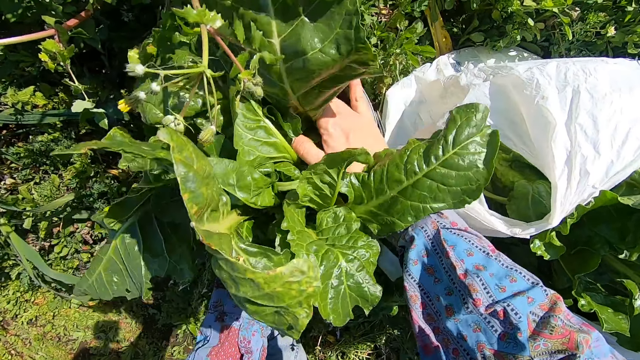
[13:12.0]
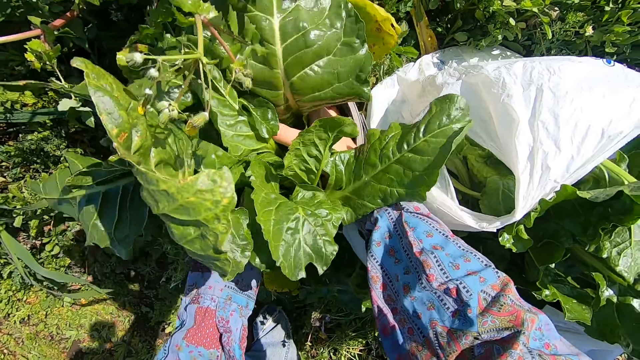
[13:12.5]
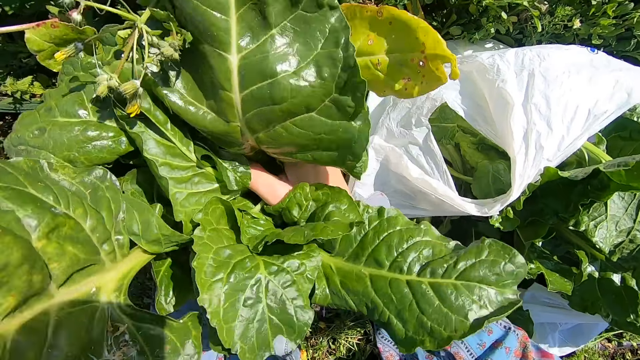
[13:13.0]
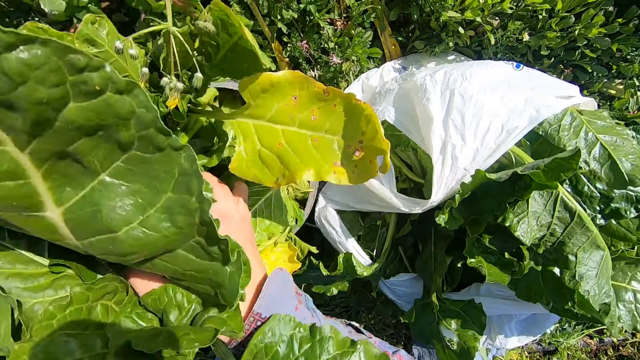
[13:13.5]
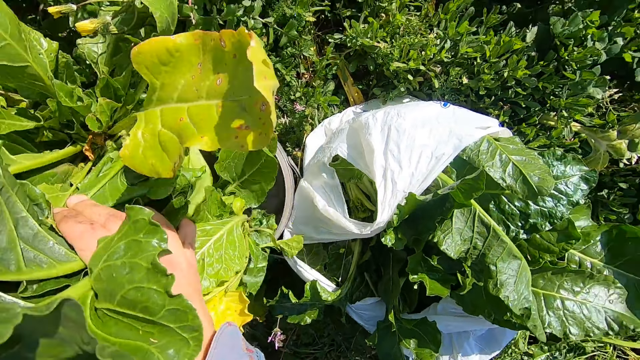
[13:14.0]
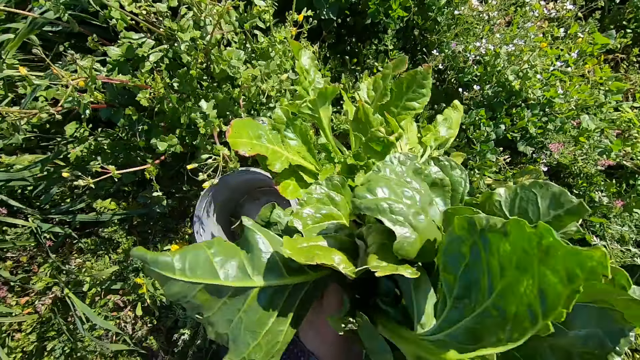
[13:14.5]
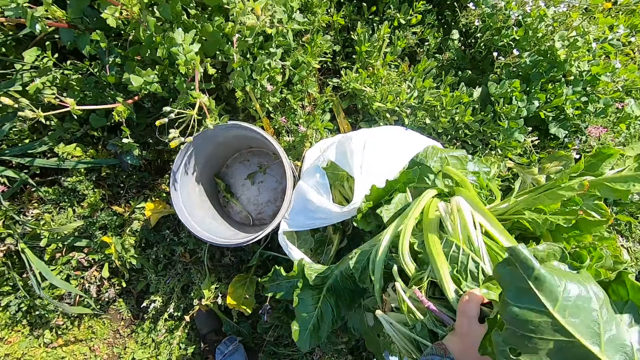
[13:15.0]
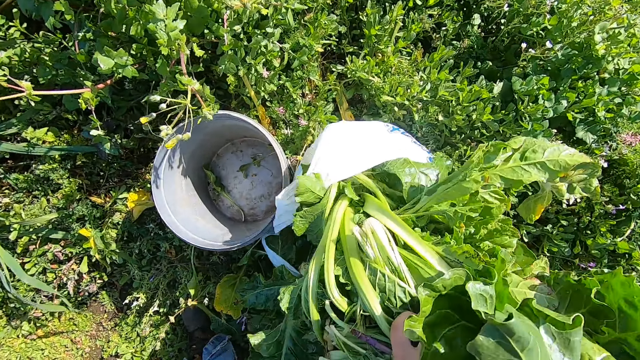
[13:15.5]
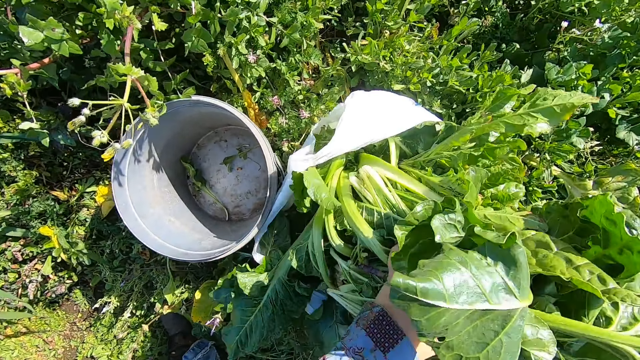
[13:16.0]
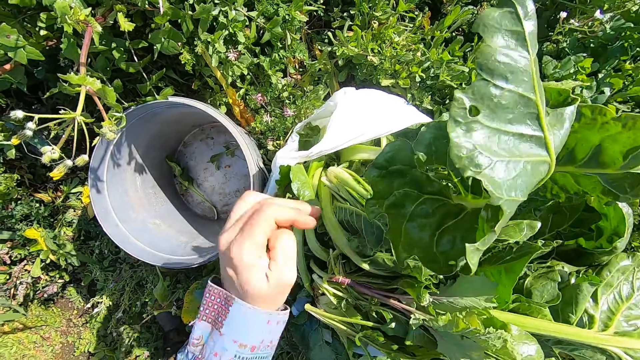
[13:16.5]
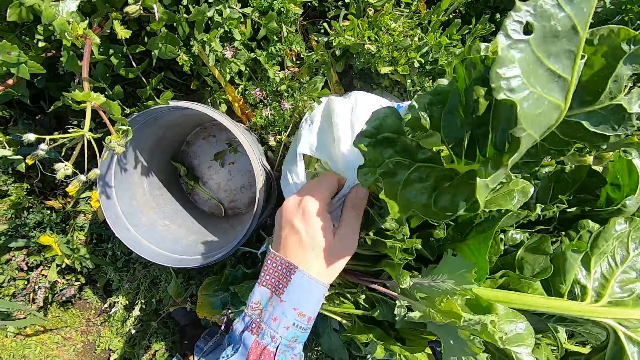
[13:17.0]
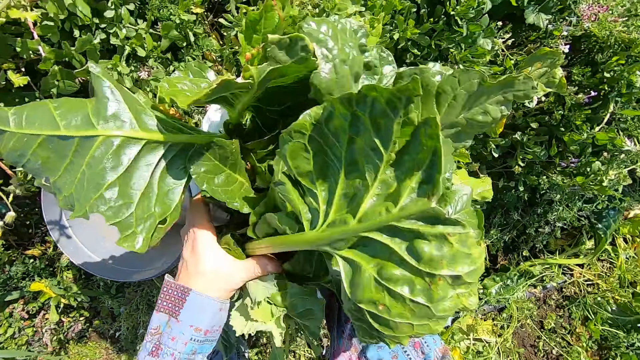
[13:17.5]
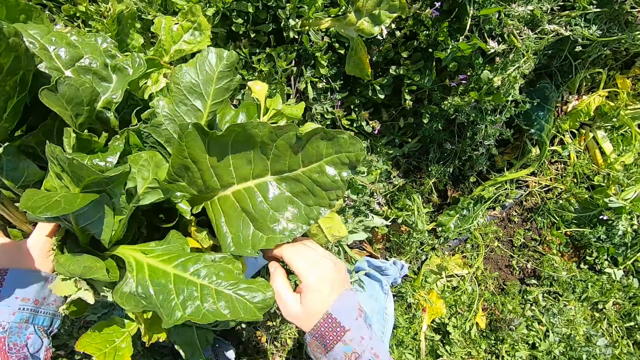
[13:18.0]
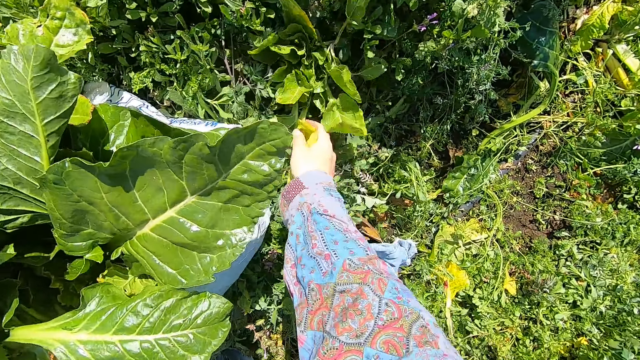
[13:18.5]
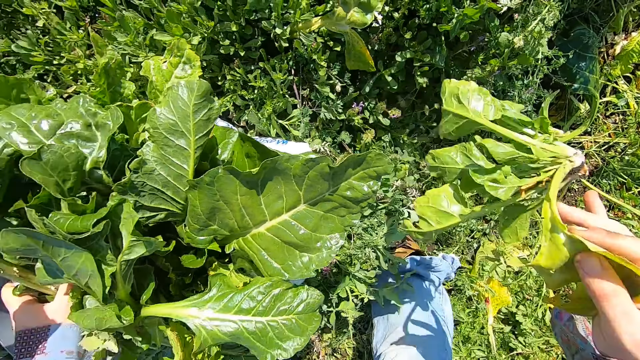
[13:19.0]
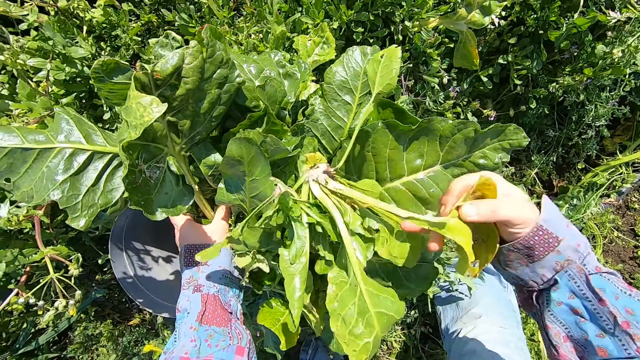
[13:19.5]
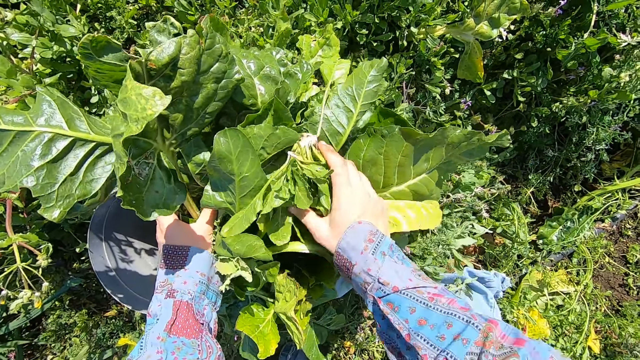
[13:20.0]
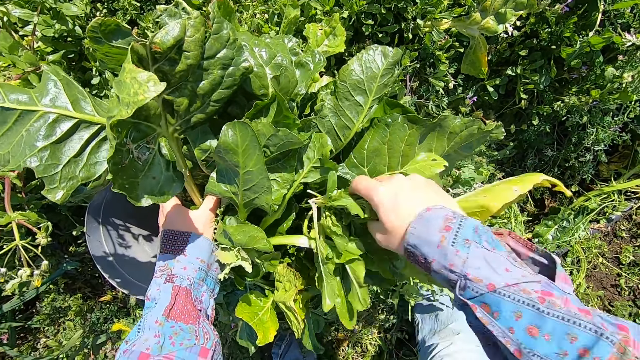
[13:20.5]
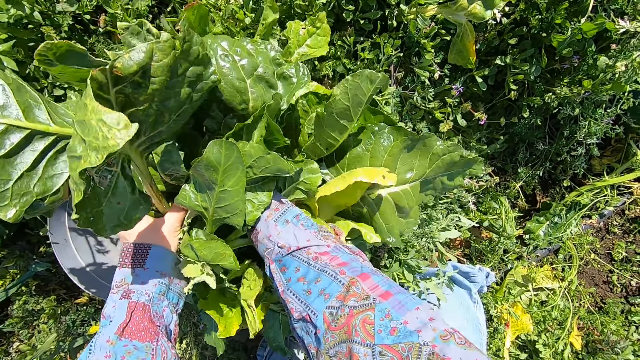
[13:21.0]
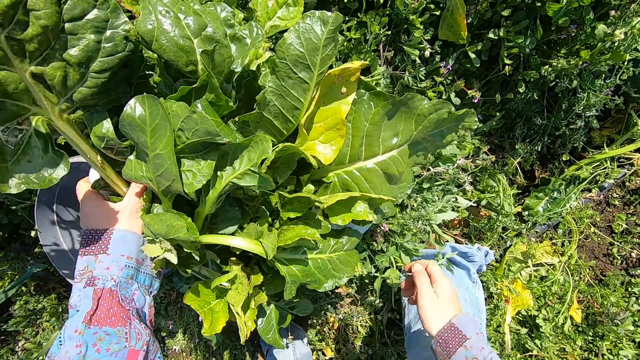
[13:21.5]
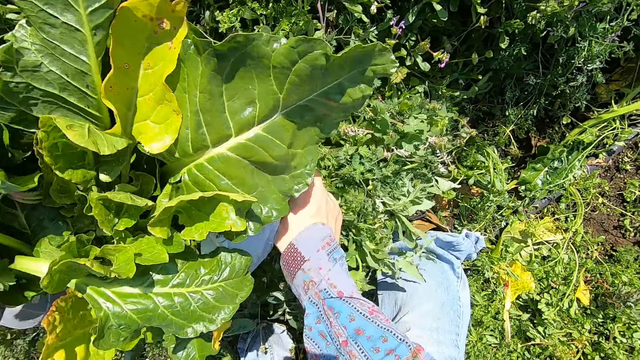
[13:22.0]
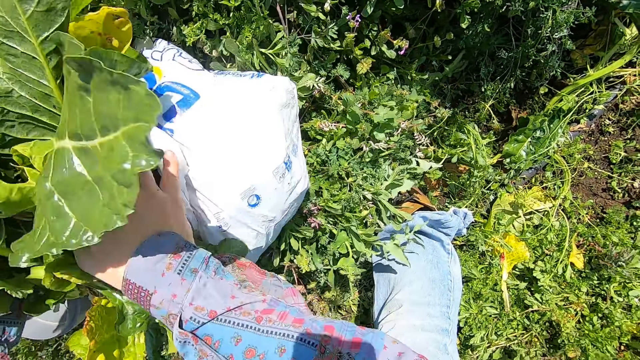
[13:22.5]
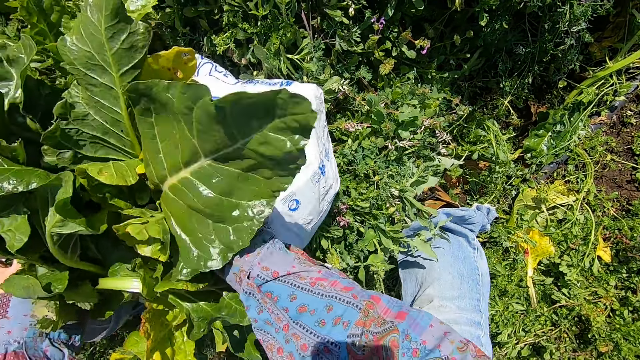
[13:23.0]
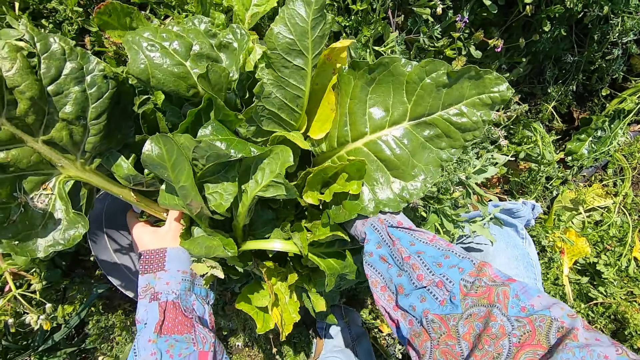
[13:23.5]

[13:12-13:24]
The camera wearer drops all the chards in the polythene bag with both hands. He picks up a chard on the floor. He puts the chard into the polythene bag with his right hand.

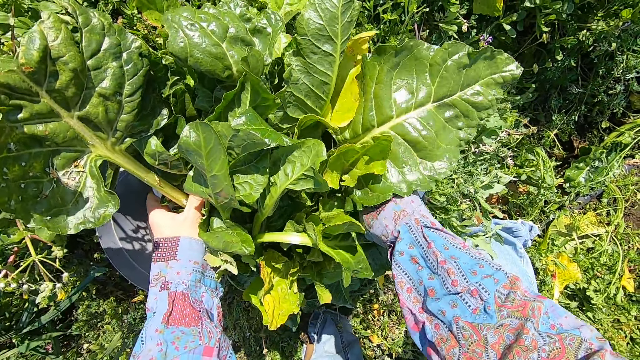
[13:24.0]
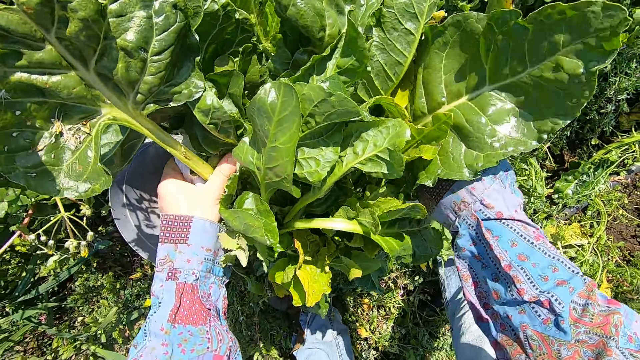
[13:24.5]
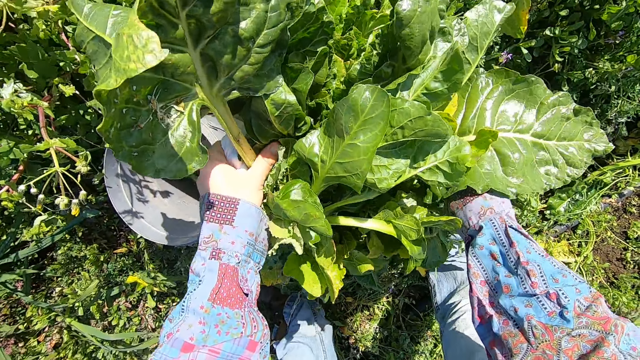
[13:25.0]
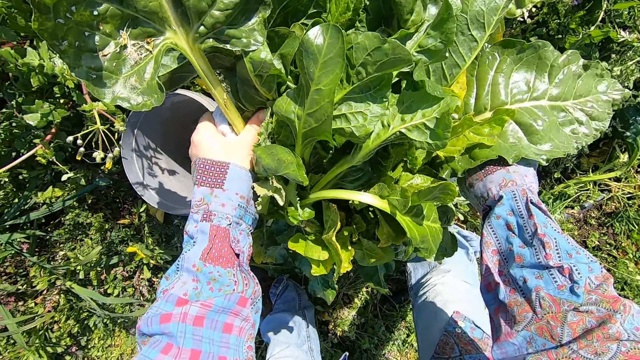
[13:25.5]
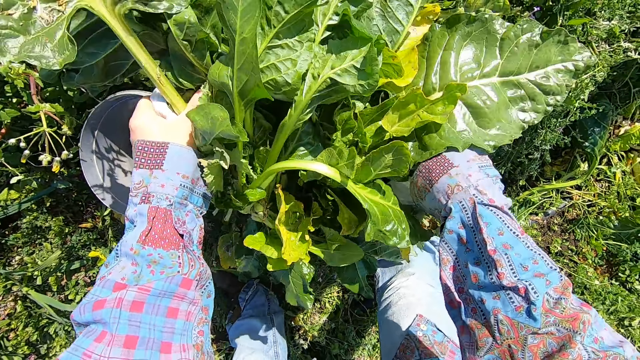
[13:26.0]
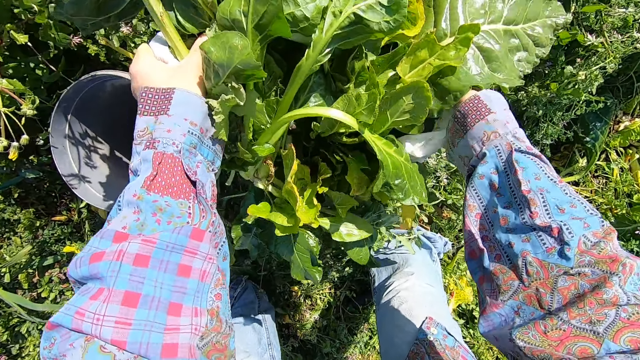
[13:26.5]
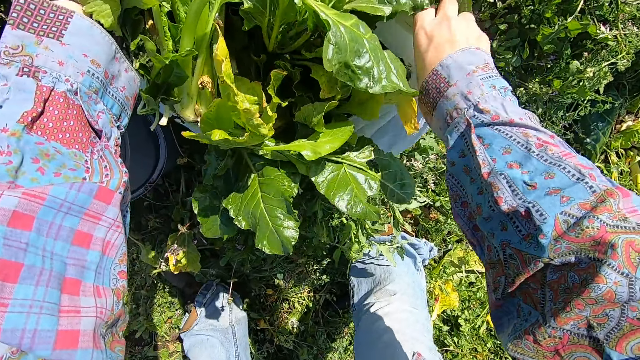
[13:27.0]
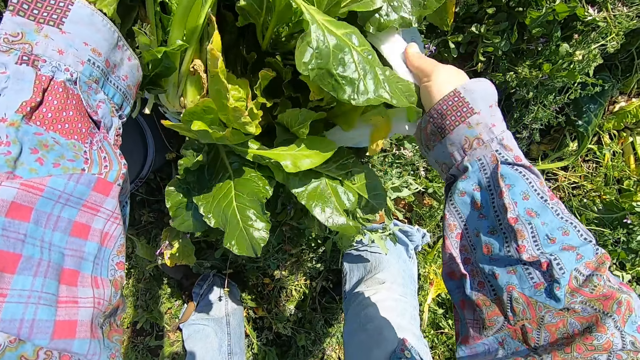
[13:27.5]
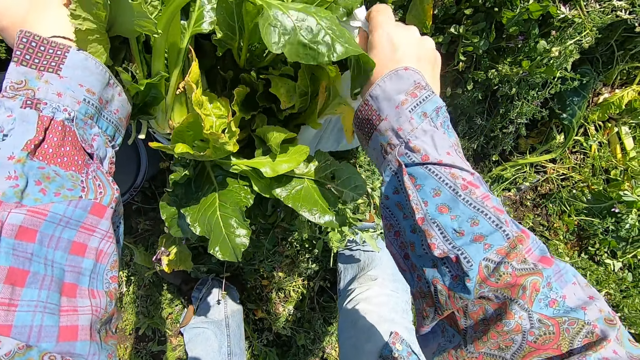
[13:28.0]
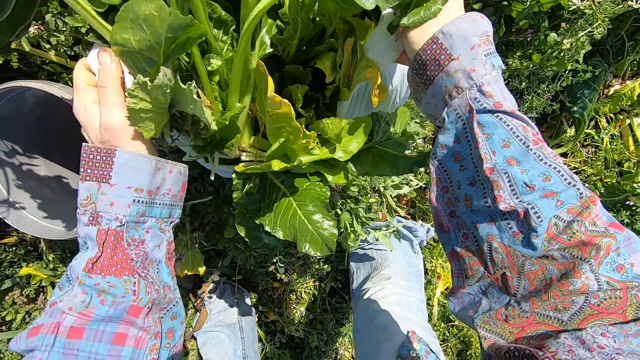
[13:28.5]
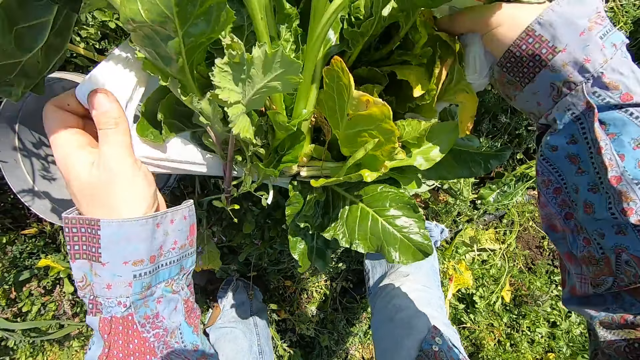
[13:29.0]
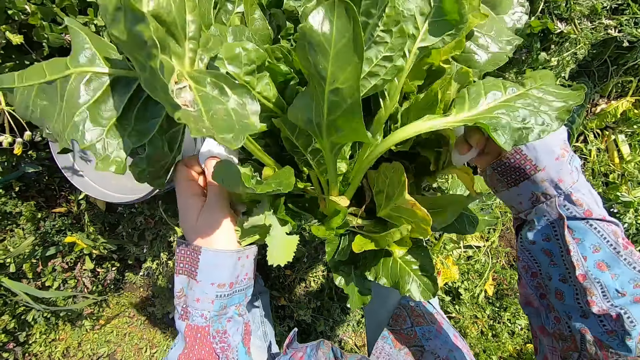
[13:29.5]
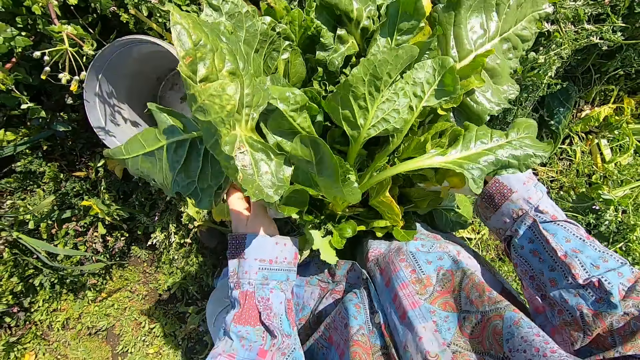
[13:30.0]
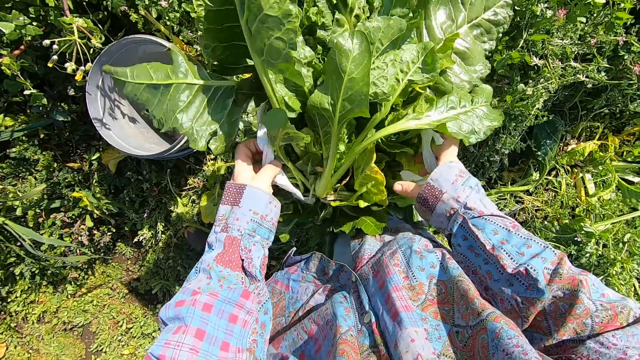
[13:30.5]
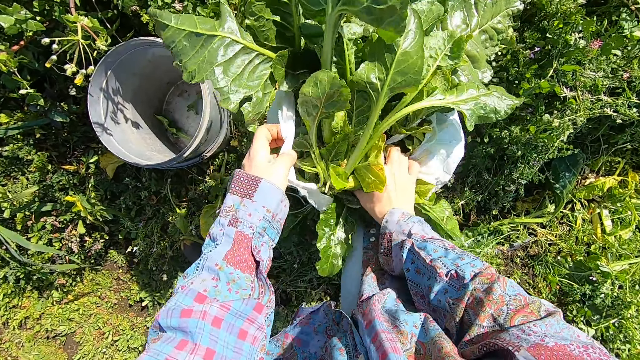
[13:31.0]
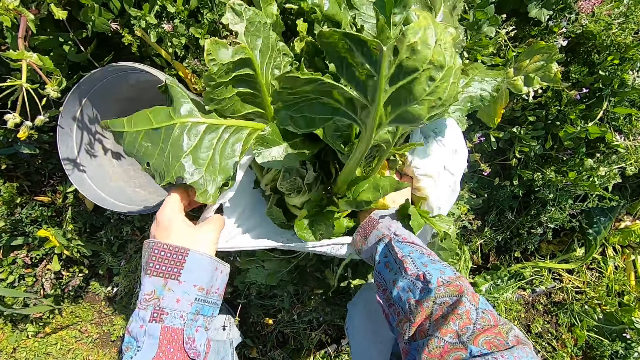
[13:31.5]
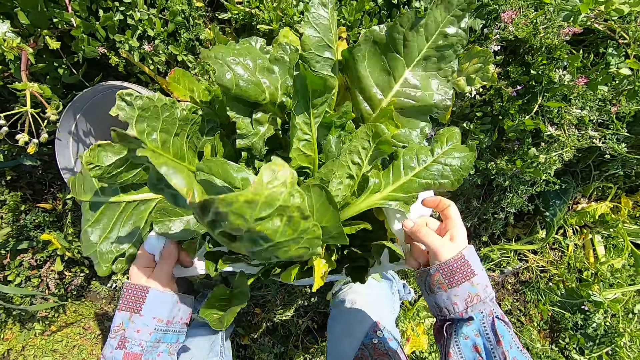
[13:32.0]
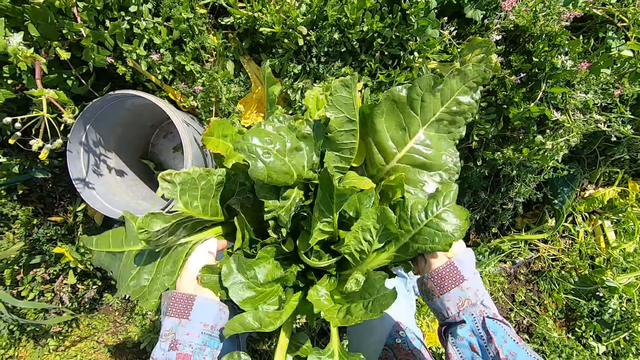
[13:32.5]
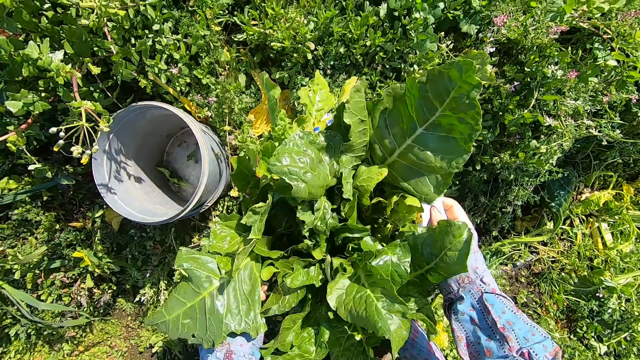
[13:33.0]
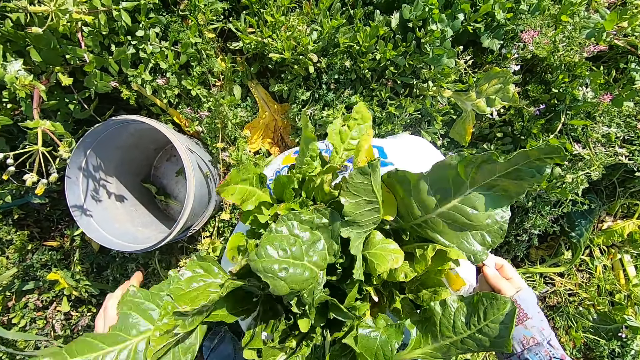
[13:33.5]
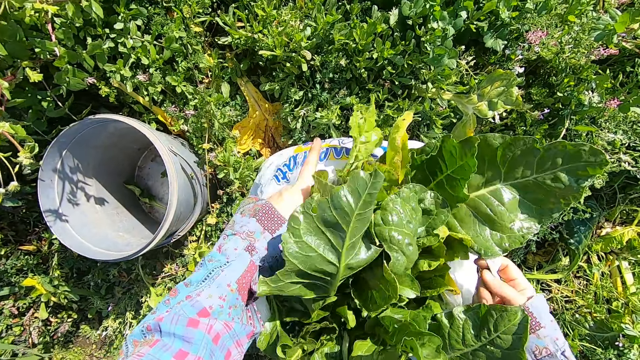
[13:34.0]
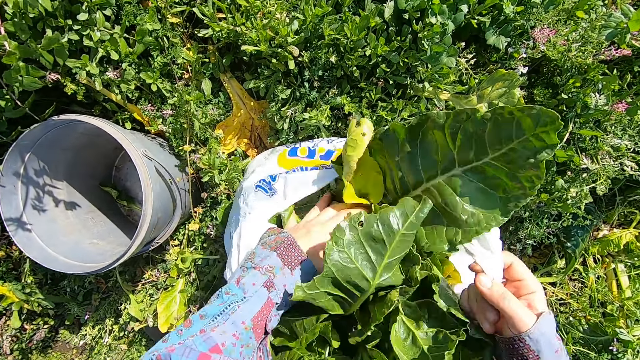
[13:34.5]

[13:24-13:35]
The camera wearer shakes the polythene bag with both hands.
